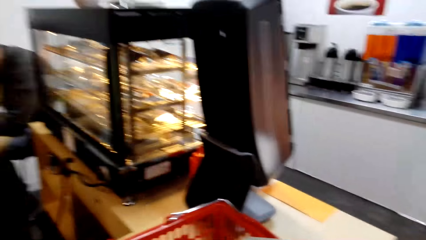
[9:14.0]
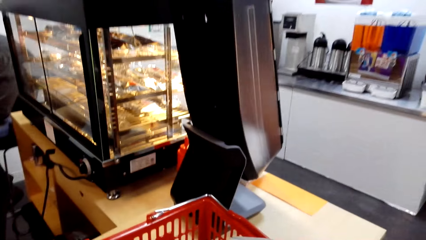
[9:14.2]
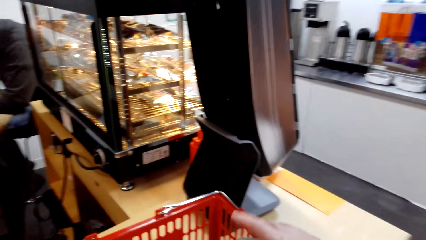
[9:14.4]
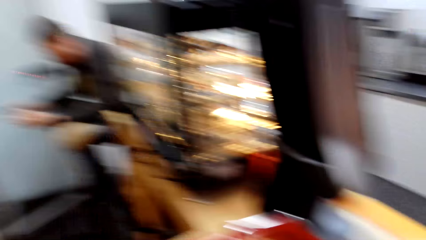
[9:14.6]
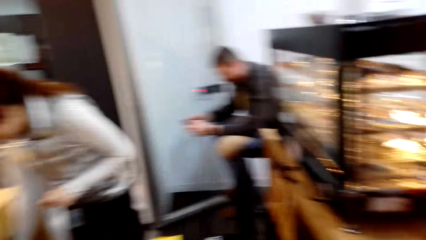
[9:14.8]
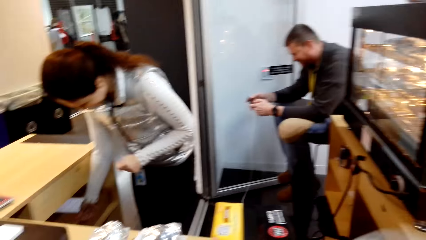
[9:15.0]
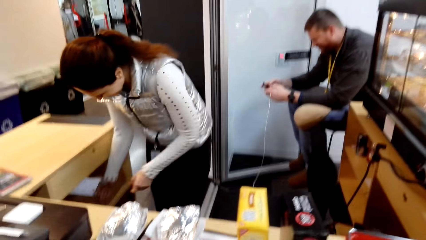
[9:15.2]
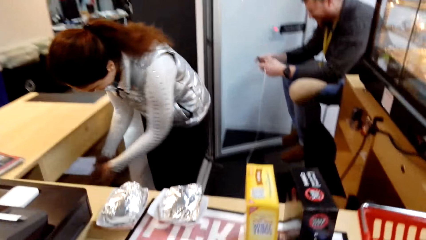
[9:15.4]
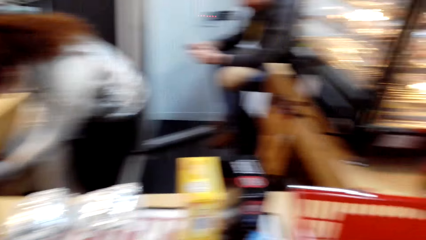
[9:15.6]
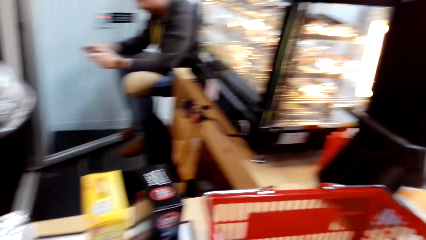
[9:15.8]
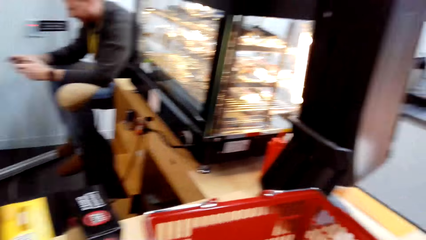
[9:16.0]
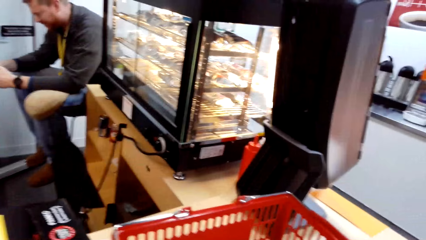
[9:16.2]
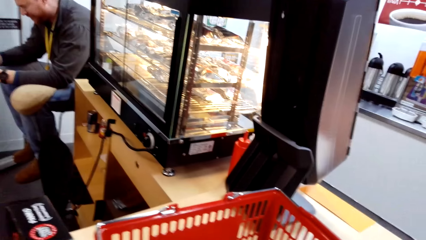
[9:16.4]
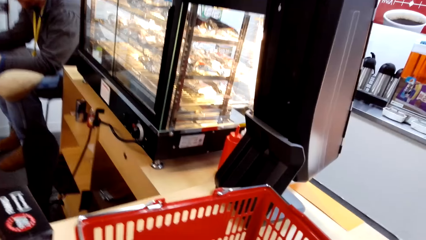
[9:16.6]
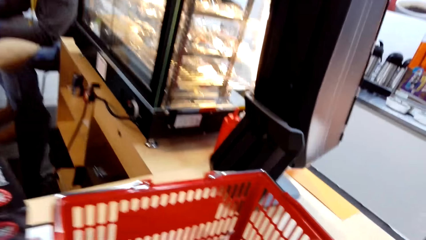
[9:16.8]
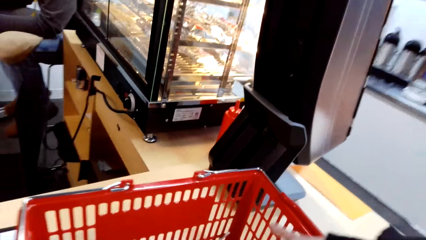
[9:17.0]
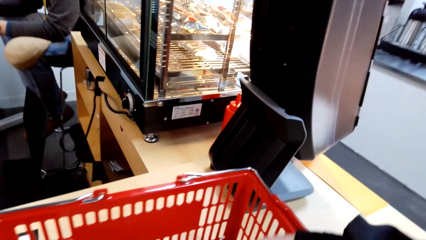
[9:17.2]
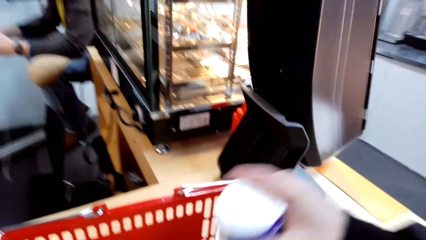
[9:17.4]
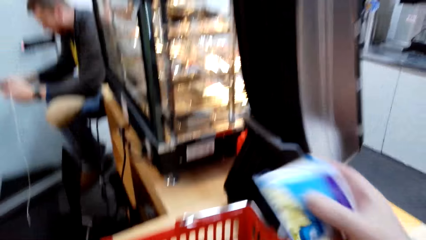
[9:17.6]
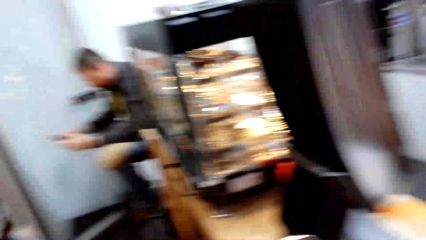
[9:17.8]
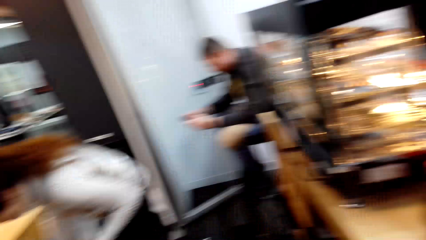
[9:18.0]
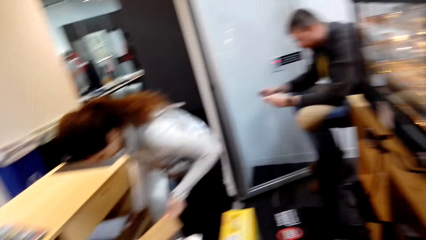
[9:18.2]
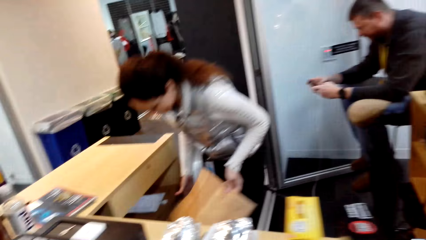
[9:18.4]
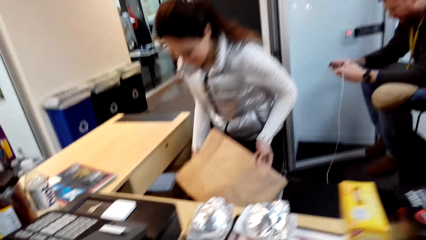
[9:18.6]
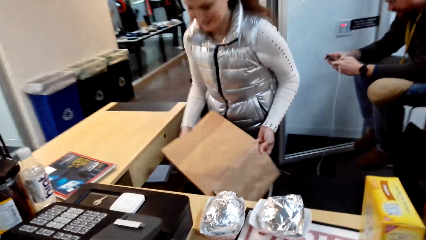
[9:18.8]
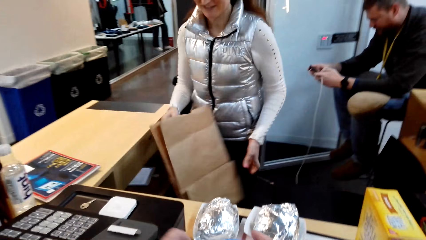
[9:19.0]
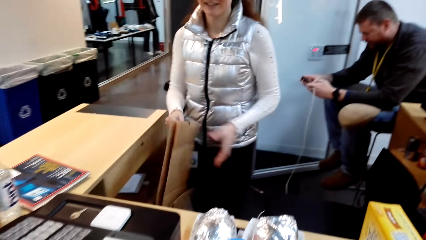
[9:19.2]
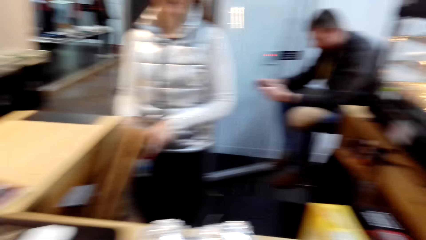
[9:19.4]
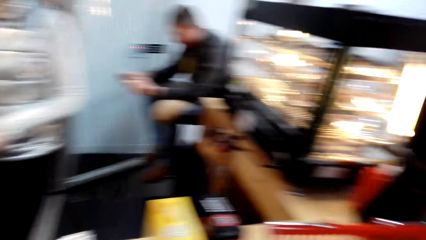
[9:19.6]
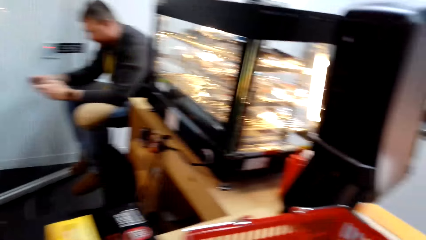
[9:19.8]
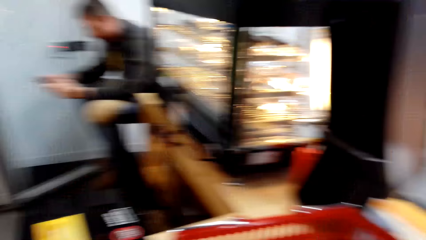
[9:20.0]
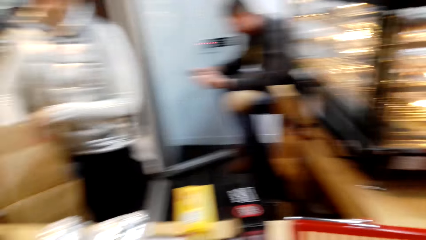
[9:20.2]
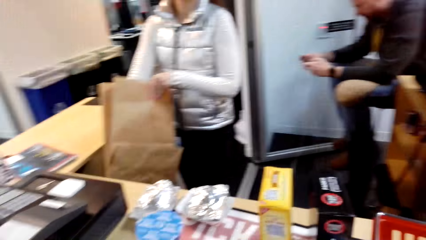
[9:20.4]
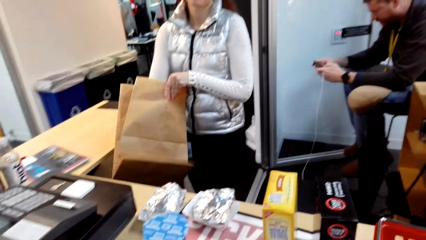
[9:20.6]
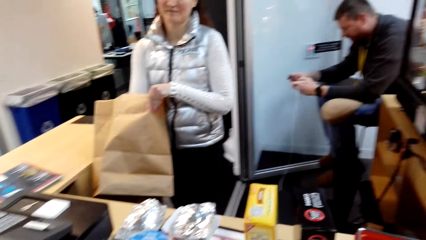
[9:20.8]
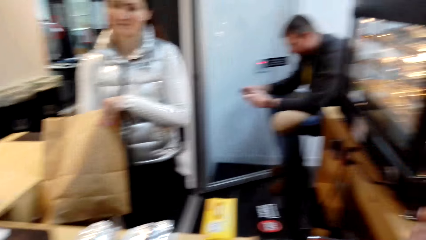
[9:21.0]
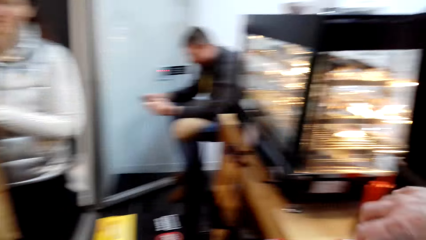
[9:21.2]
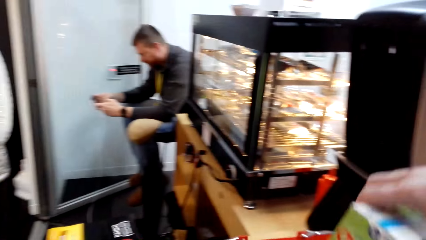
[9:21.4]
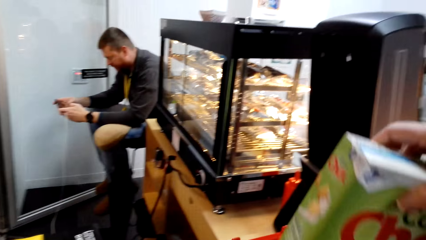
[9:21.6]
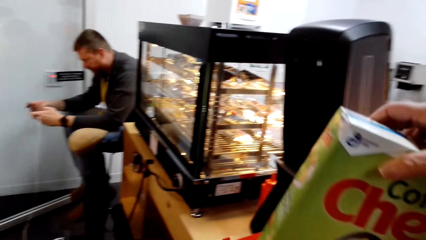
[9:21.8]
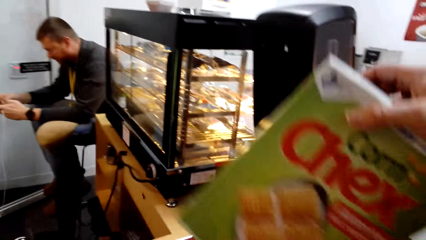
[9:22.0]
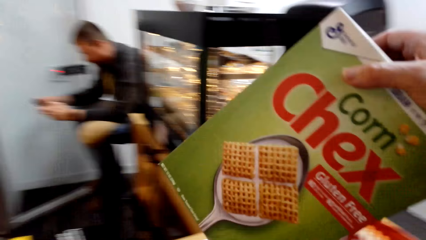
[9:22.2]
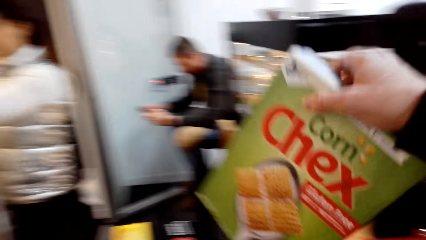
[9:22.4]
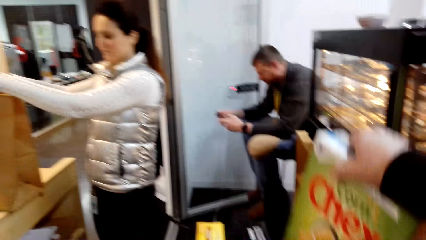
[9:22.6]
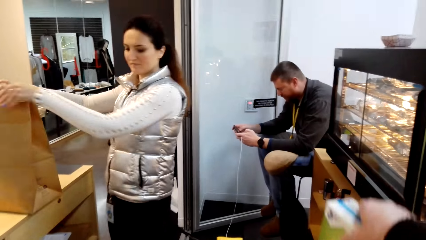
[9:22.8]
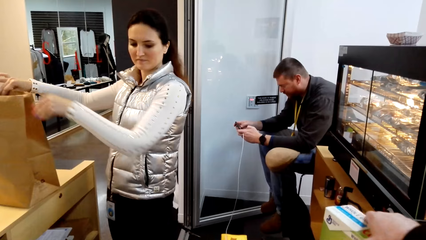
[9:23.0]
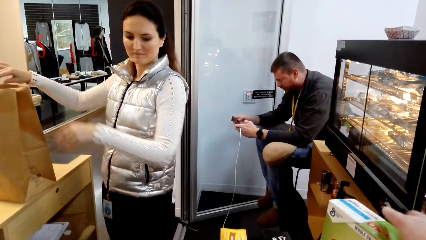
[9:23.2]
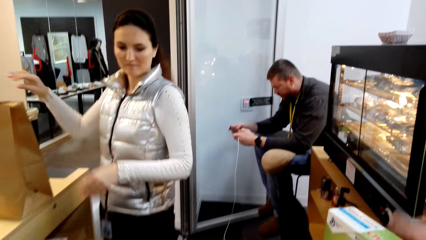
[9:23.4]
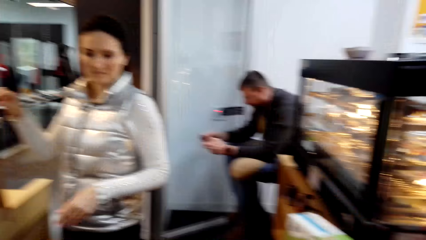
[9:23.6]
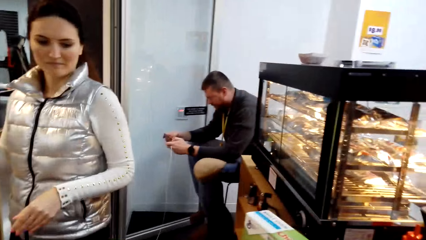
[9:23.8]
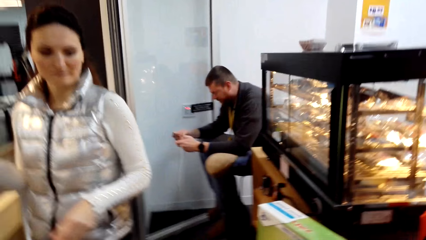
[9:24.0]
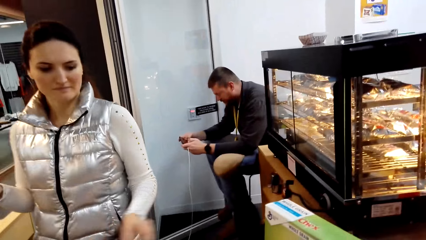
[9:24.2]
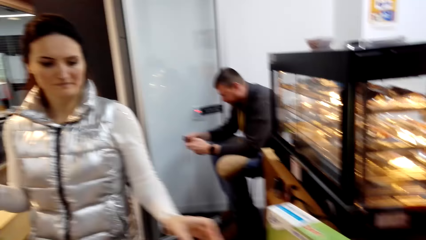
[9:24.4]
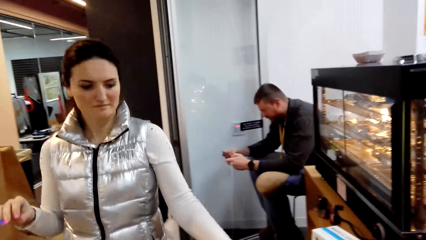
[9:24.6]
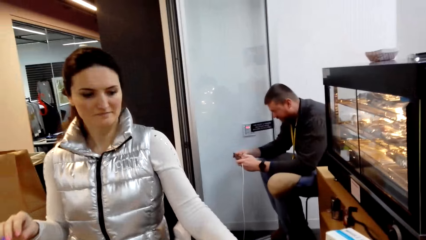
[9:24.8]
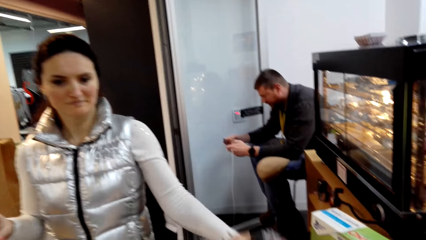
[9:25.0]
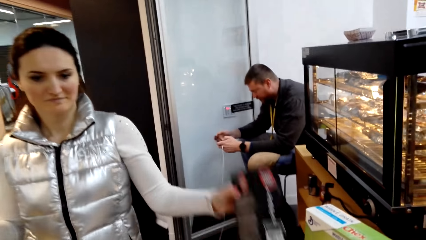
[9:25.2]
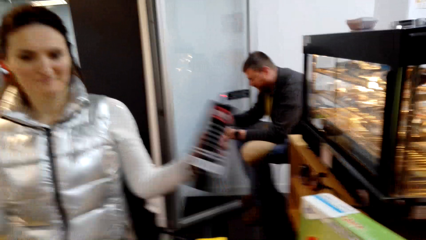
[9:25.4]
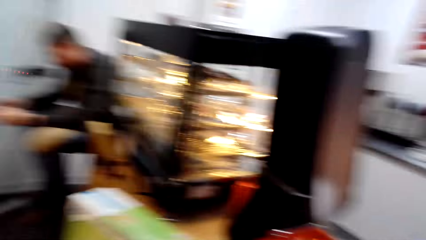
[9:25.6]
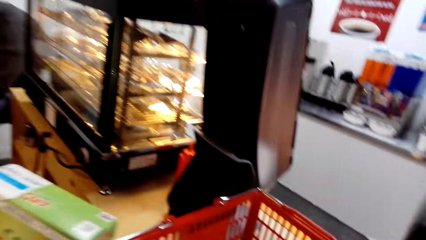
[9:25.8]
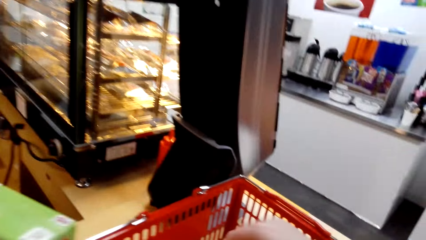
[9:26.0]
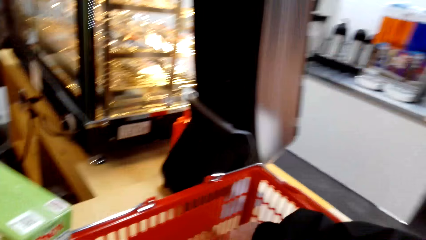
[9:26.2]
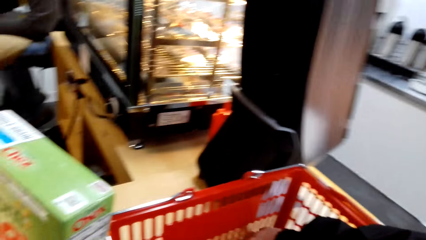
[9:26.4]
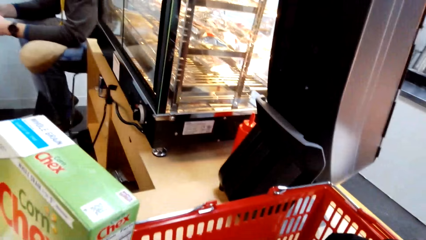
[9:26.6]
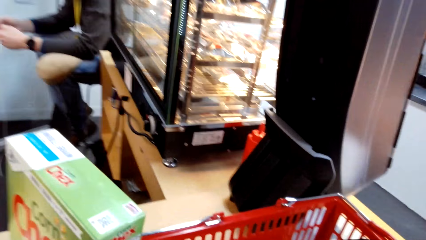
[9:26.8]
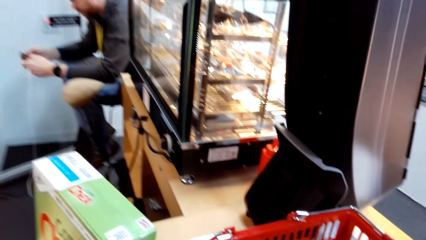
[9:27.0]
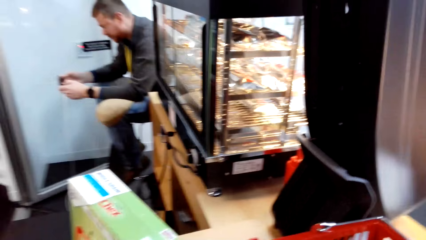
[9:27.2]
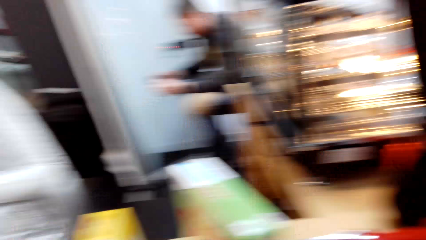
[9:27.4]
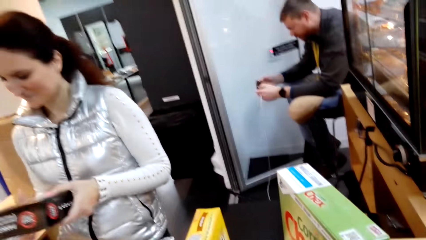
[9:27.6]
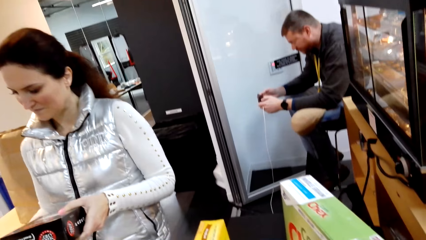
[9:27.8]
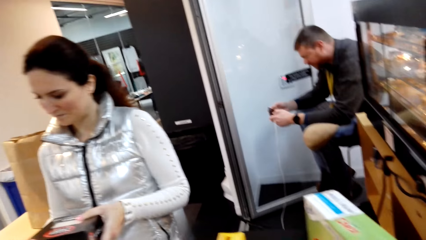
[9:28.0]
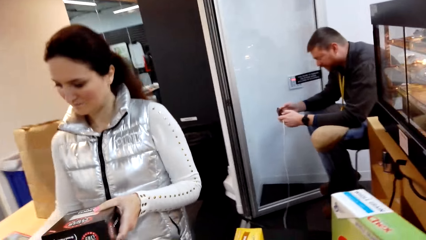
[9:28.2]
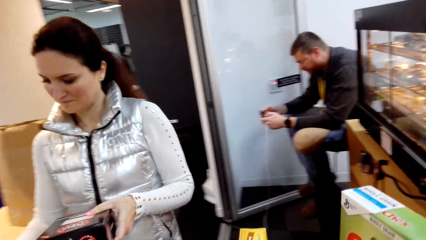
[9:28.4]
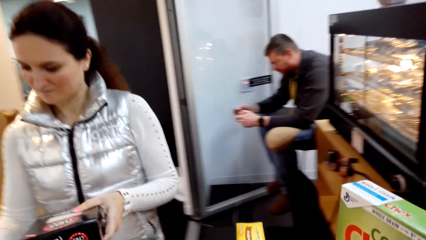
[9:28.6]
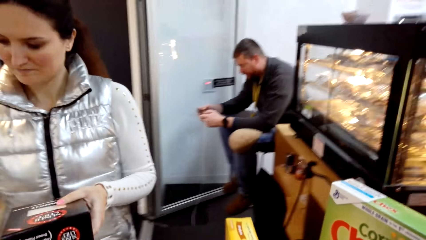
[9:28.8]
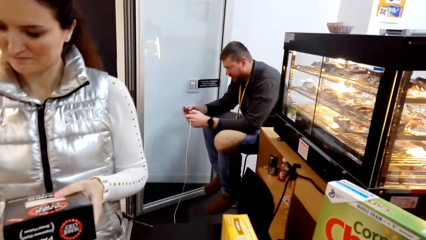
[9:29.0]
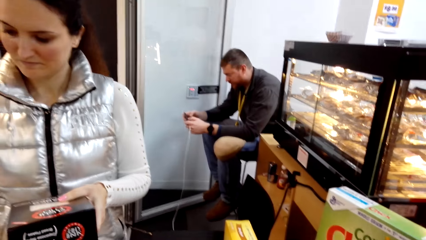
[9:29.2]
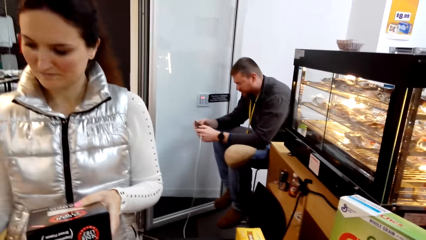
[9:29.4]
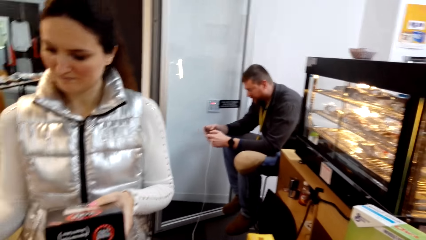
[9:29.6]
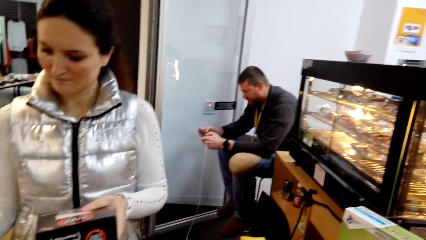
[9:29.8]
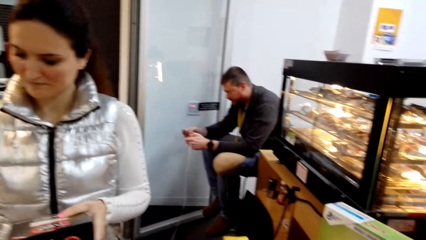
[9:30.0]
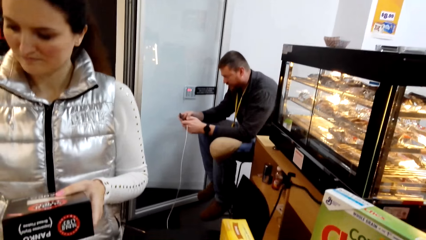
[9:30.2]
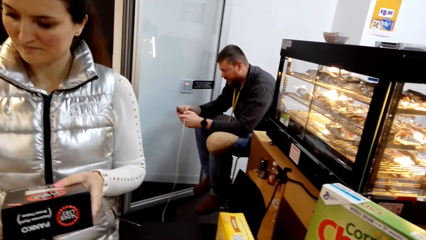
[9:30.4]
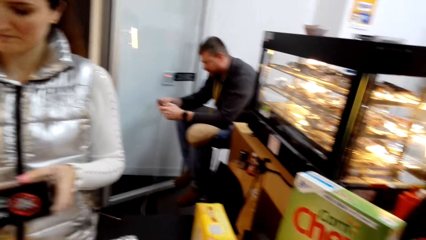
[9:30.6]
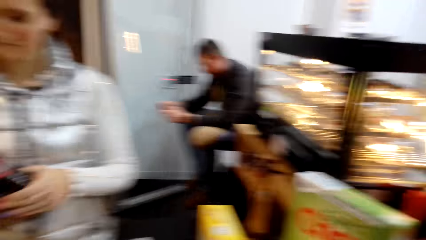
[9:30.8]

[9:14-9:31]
A lady picks up the bag. The camera wearer picks up the tissue. They look at the shopping basket. The lady looks around. The lady holds the paper bag. The lady straightens the bag. The camera wearer puts the packet on the table. They hold the corn. The lady looks around and picks up the packet. The lady holds a sachet. The camera wearer picks up something. The lady operates the machine. The lady holds the box.
